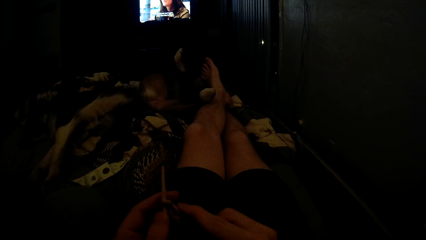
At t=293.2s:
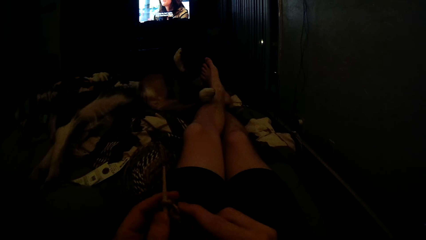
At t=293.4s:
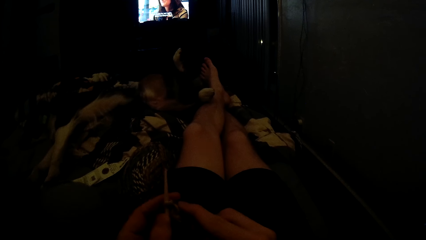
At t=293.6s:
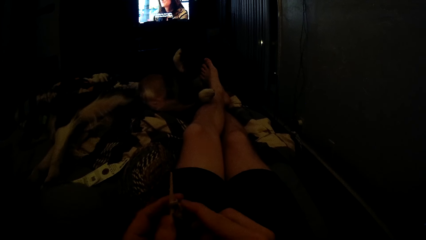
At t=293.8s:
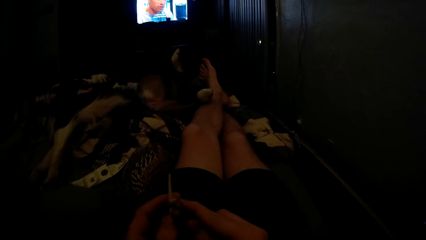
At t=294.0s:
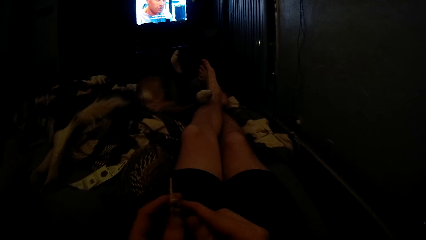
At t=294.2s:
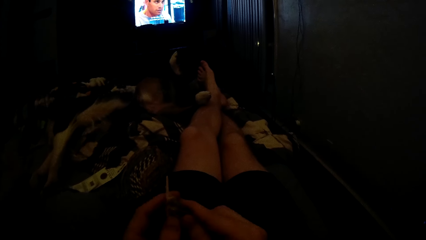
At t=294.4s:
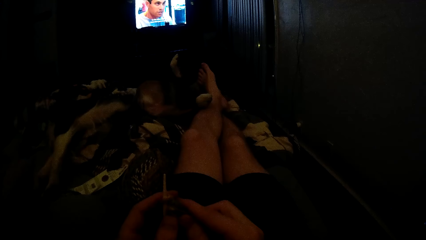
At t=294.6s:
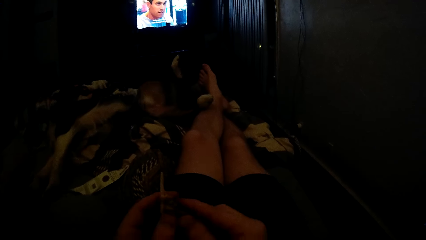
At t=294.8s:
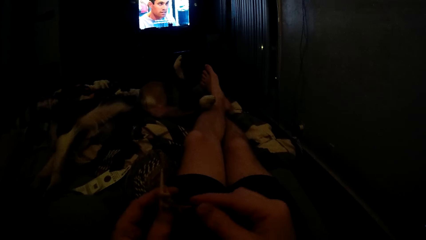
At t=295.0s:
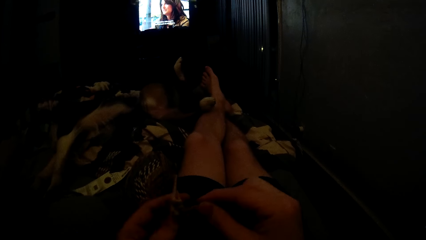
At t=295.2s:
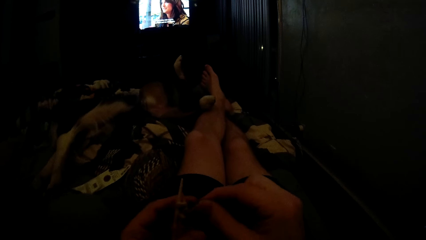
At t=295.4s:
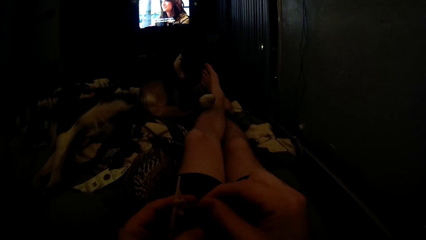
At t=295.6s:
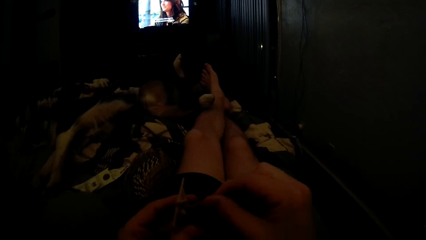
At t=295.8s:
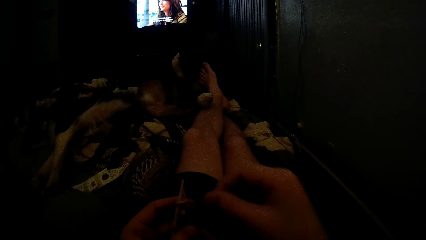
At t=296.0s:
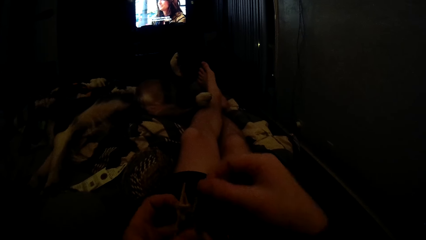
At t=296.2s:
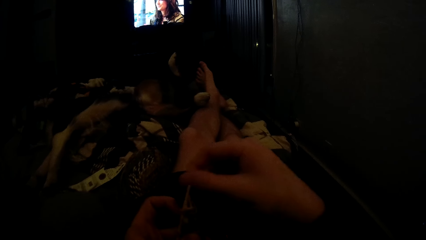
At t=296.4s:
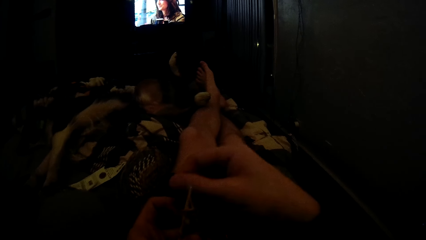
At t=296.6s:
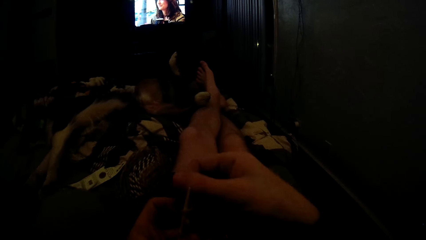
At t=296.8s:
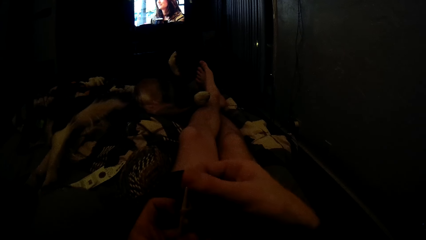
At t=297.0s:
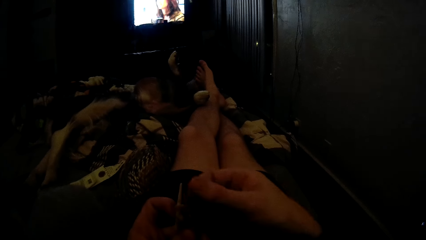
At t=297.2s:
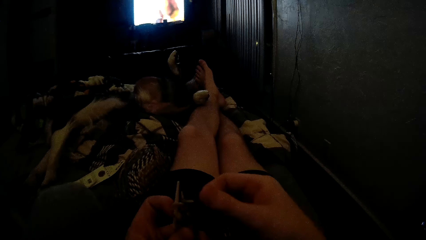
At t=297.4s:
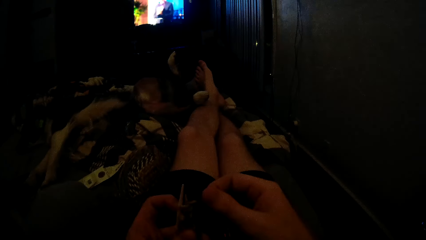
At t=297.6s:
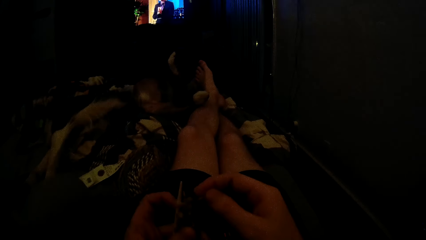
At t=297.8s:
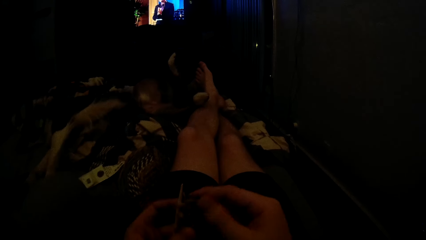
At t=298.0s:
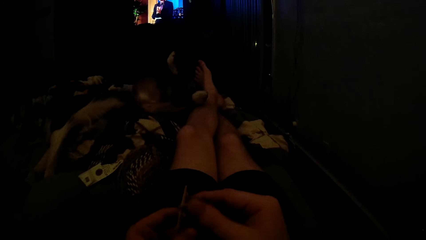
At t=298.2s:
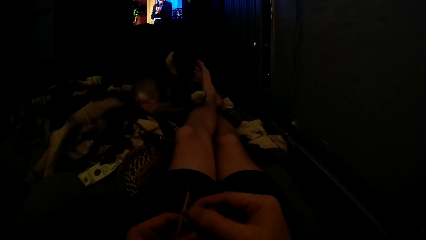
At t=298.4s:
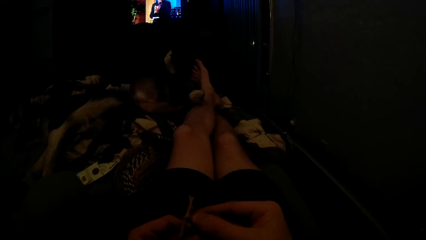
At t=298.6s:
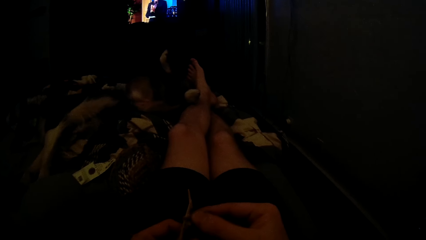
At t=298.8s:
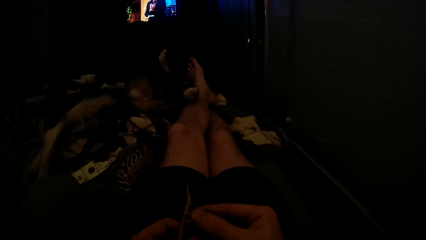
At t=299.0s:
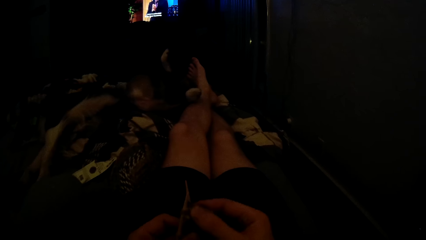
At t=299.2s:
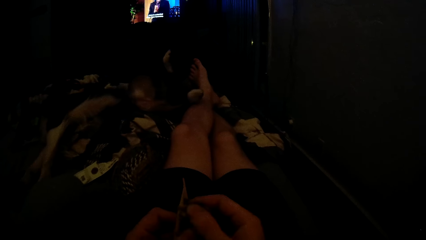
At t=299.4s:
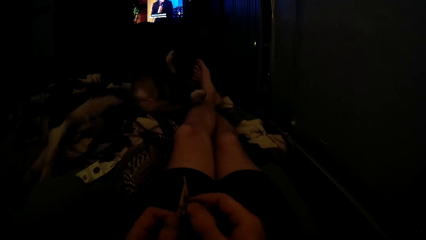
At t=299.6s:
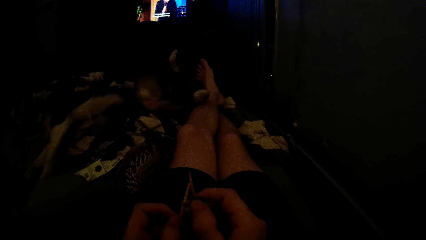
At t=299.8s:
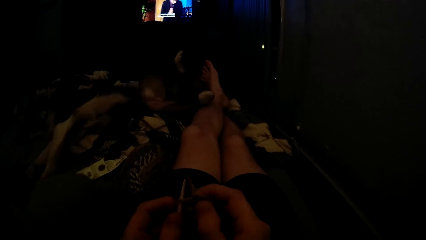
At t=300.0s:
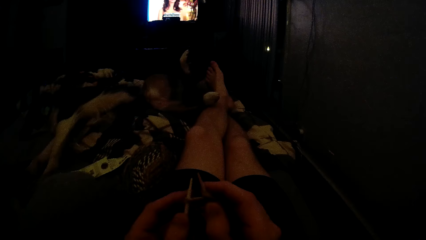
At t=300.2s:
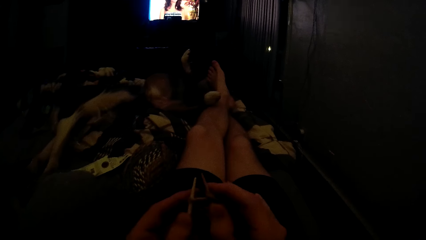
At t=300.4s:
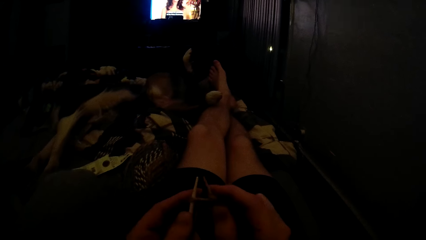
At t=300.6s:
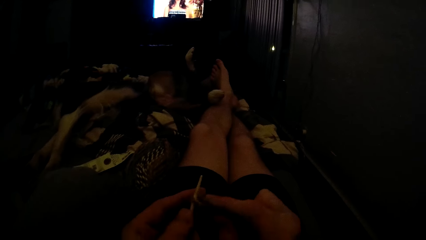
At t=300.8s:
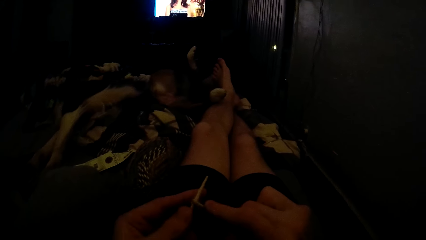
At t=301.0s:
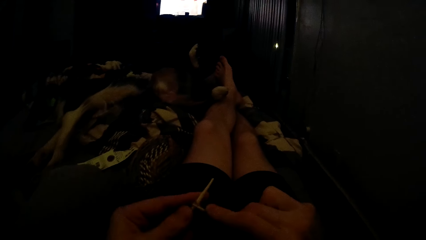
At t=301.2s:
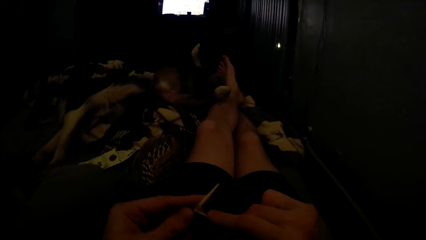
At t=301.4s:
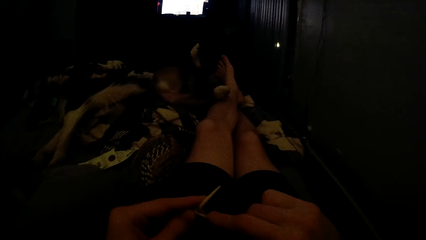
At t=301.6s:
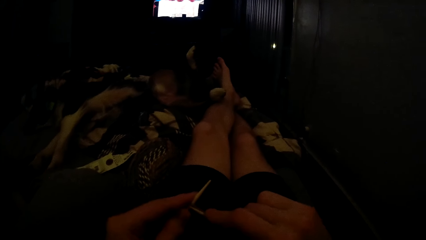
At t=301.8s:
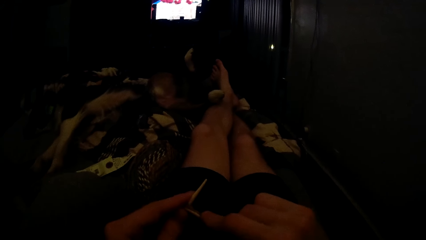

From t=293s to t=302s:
The camera wearer picks up the yarn with his right hand. He rolls the yarn on the knitting needles. He fixes the yarn on the needles. He knits the yarn with the knitting needles.

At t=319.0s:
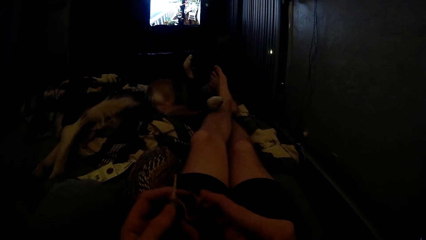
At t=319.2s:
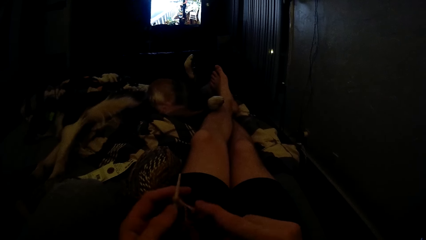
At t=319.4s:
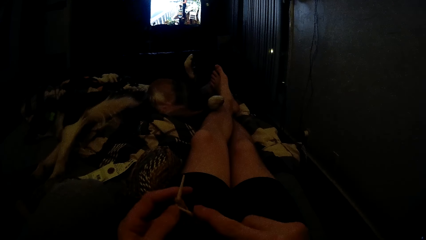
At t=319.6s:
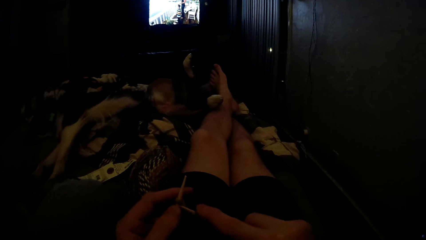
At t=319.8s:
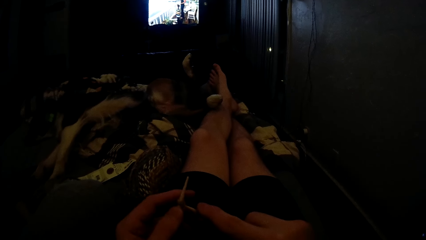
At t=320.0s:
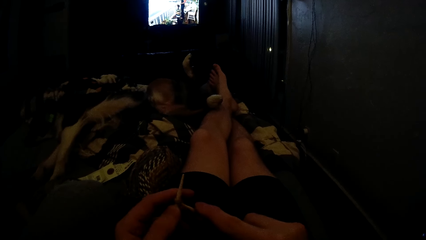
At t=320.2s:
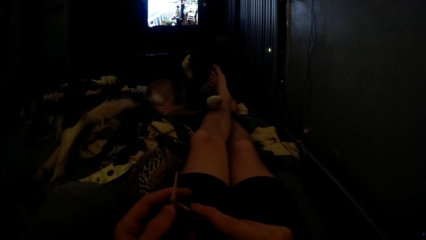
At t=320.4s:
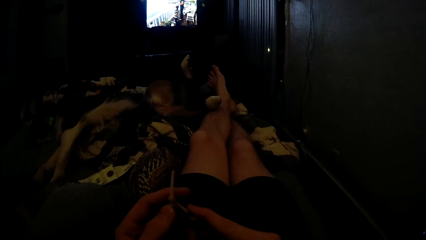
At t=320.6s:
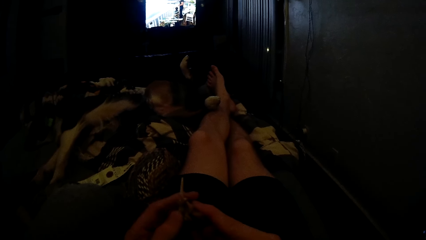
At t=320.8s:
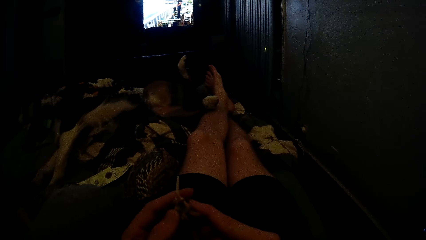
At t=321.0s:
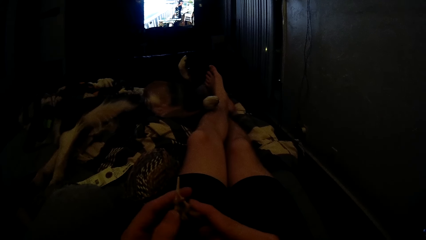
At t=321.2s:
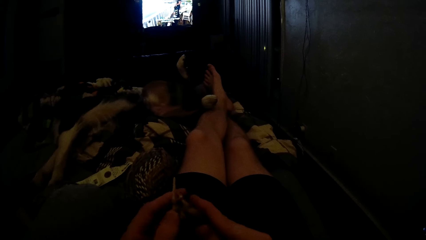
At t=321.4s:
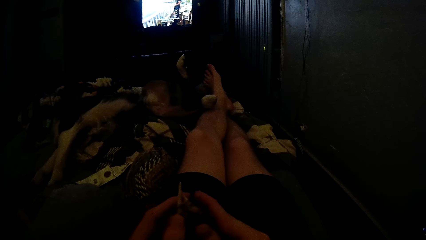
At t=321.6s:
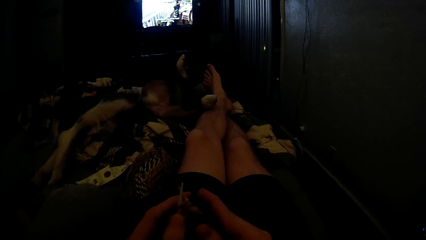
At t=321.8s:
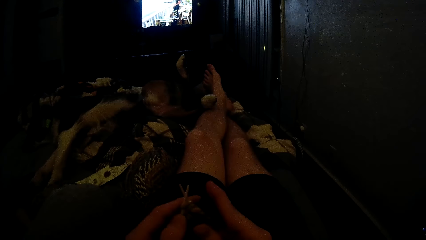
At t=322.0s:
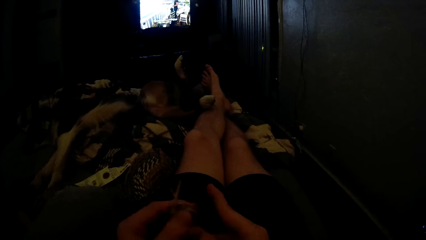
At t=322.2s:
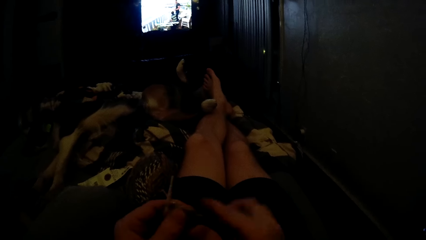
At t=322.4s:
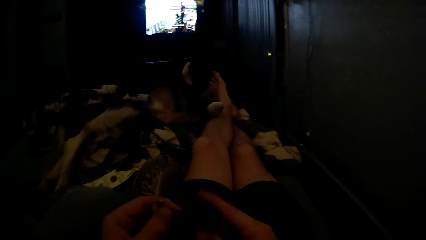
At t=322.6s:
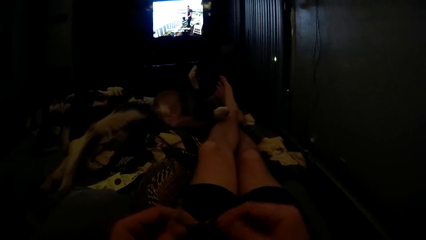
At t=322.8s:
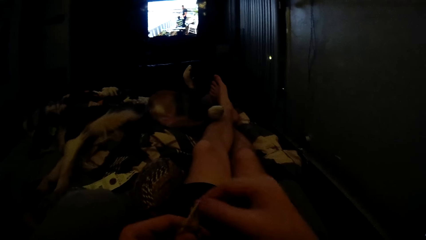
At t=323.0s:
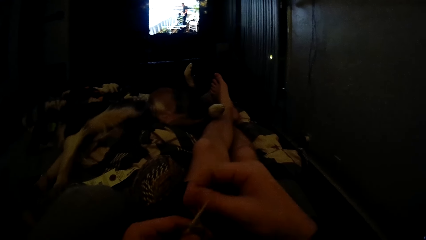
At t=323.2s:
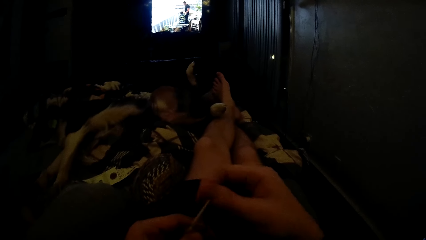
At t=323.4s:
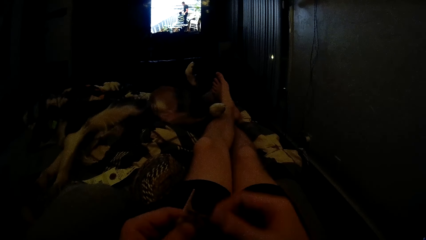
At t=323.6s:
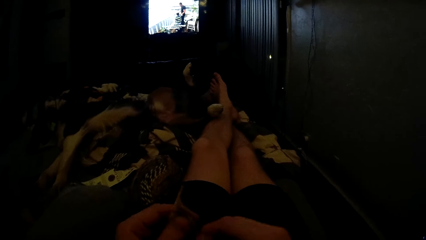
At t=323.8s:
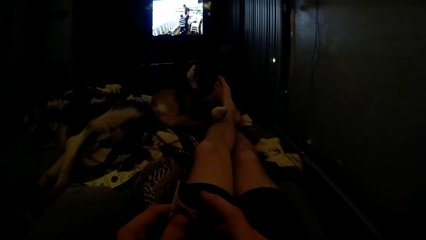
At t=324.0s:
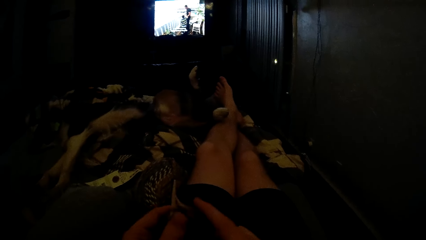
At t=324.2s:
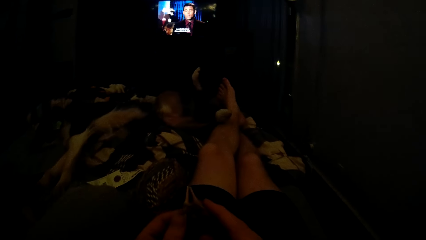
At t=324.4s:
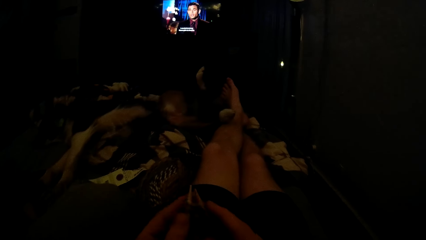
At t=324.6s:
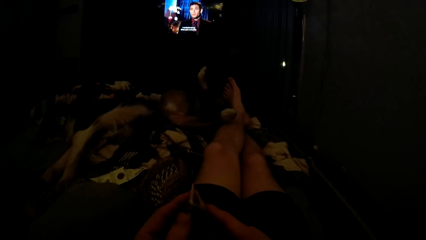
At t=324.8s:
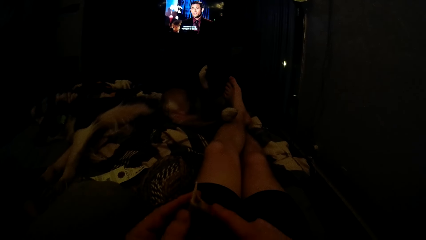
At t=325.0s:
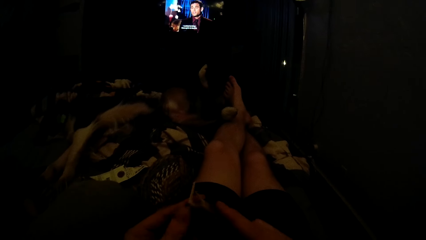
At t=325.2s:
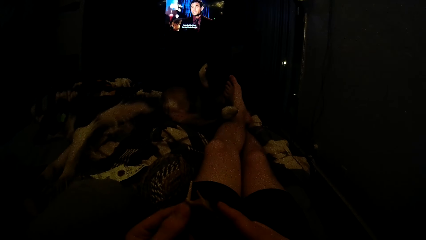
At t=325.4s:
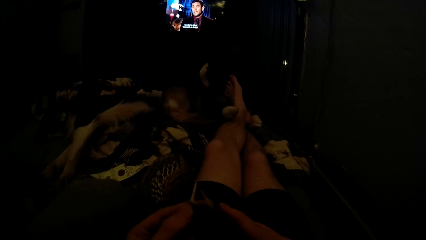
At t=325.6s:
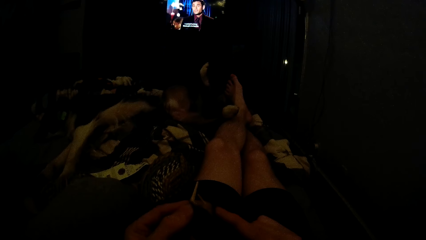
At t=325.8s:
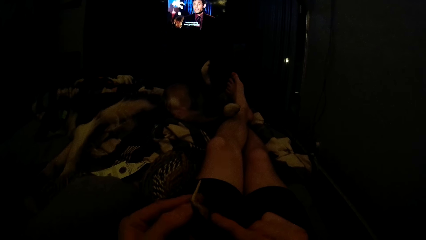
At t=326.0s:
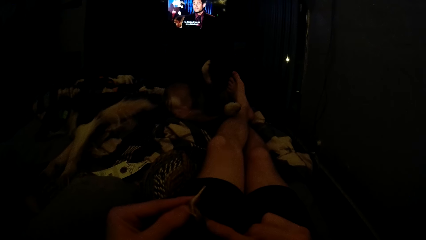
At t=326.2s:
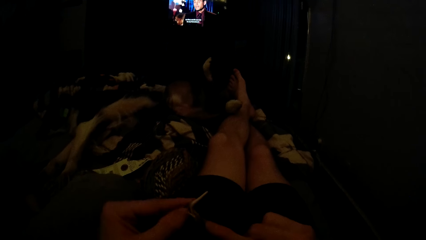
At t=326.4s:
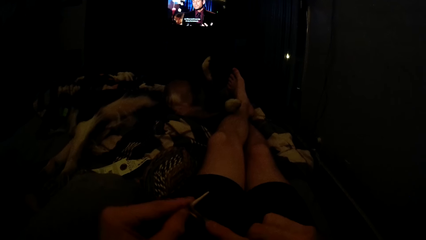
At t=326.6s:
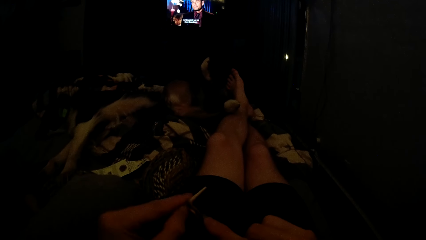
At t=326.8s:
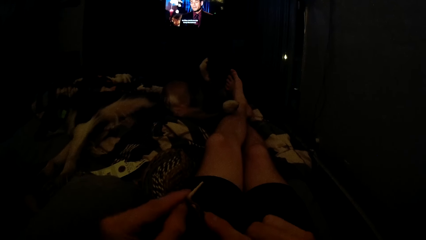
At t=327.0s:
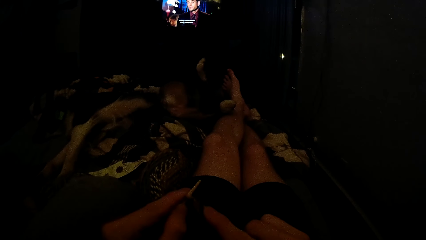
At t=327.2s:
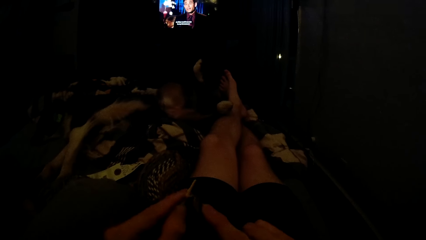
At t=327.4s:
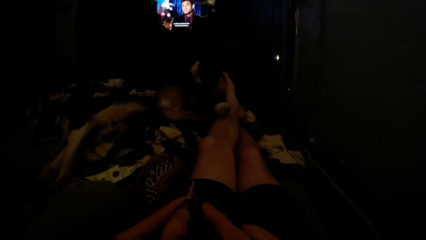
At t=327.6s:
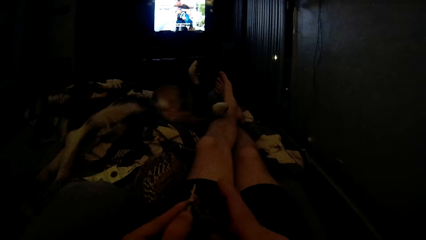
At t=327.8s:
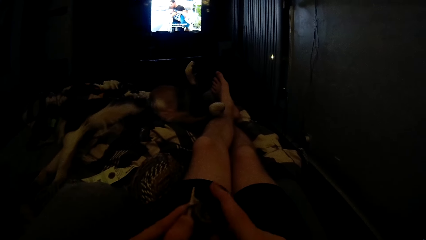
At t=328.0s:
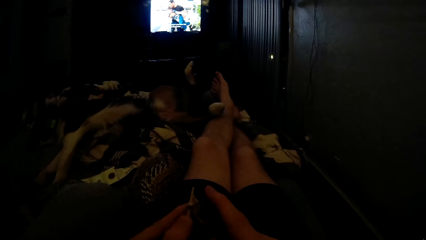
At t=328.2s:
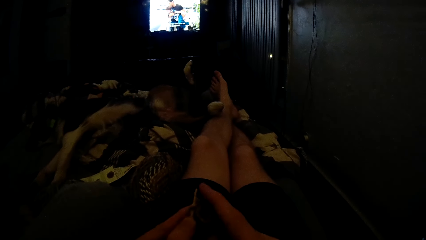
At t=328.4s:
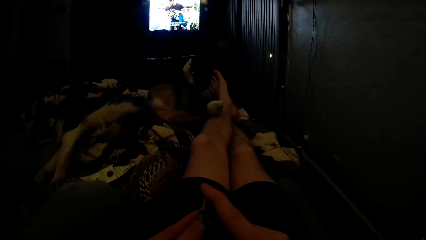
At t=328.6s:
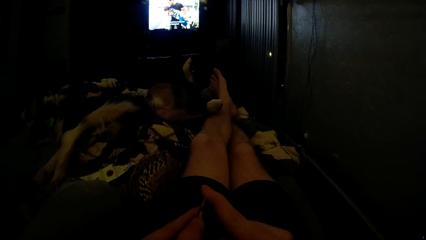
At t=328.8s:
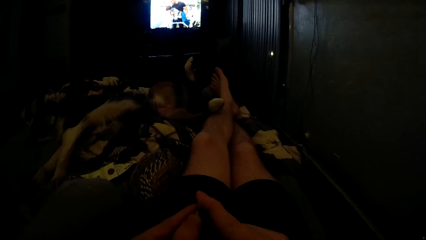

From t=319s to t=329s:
The camera wearer knits the yarn with the knitting needles. He picks up the yarn with his right hand. He rolls the yarn on the knitting needles. He fixes the yarn on the needles. He knits the yarn with the knitting needles.
